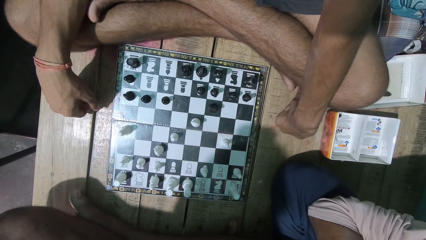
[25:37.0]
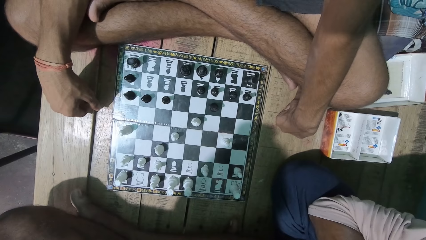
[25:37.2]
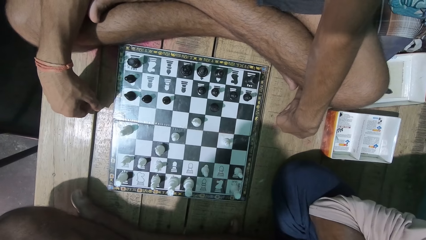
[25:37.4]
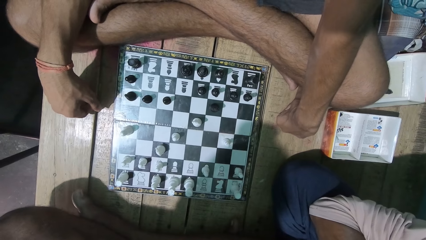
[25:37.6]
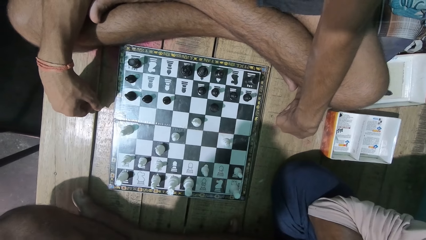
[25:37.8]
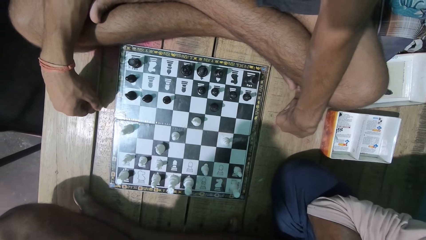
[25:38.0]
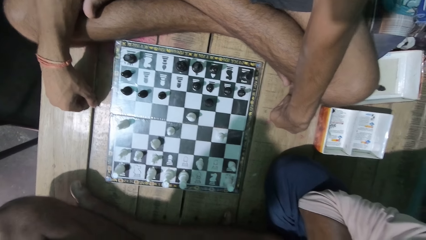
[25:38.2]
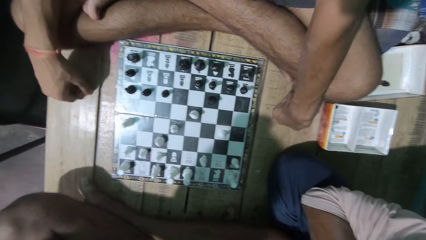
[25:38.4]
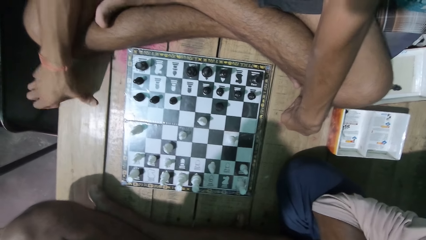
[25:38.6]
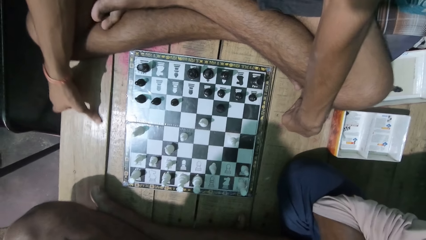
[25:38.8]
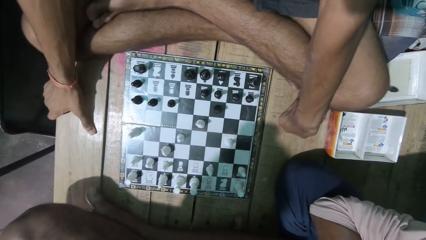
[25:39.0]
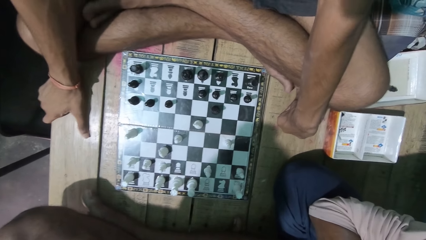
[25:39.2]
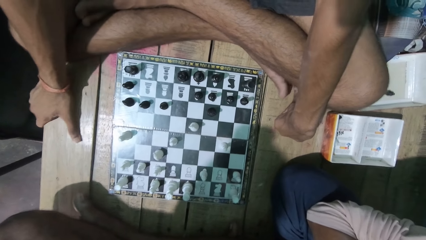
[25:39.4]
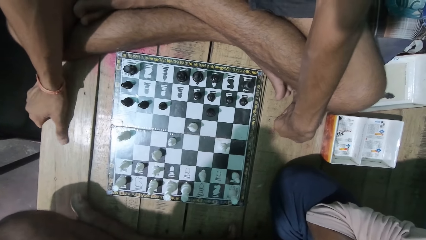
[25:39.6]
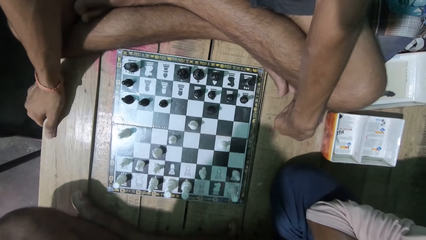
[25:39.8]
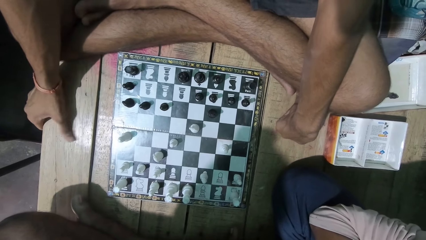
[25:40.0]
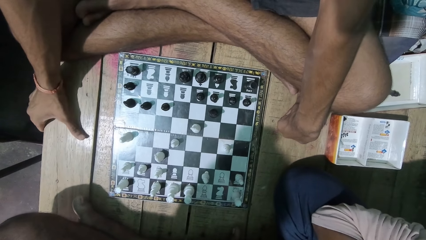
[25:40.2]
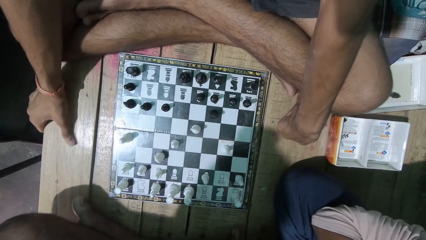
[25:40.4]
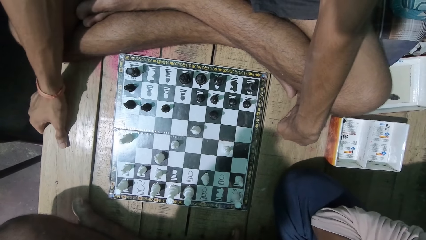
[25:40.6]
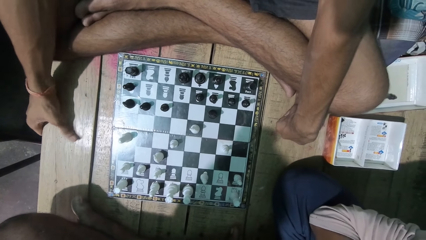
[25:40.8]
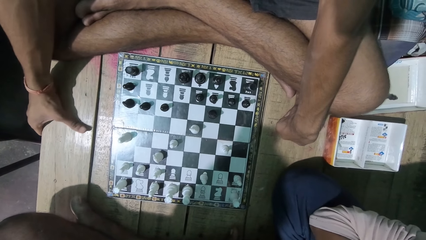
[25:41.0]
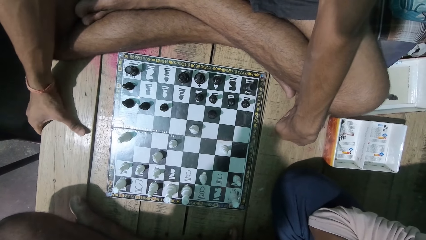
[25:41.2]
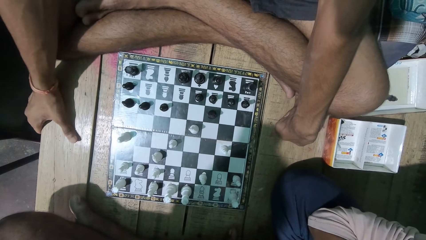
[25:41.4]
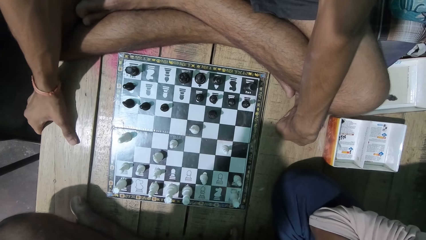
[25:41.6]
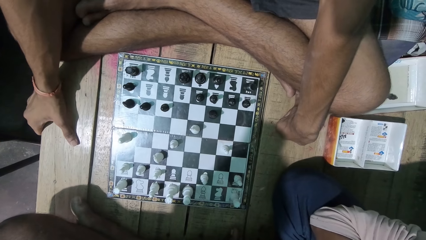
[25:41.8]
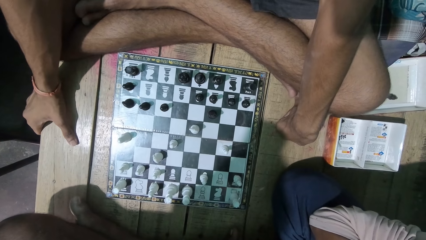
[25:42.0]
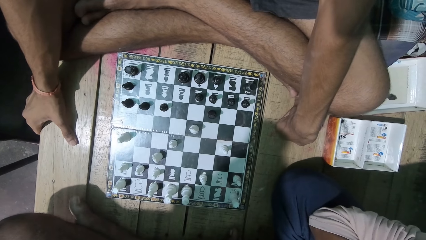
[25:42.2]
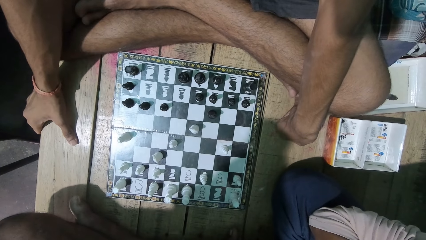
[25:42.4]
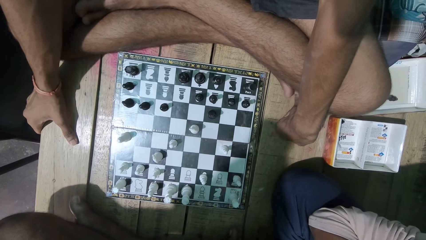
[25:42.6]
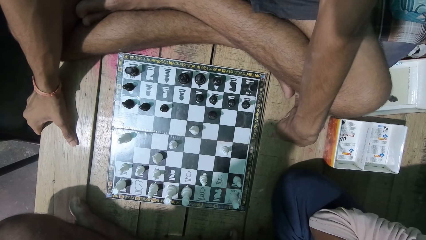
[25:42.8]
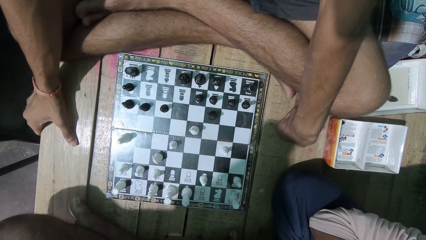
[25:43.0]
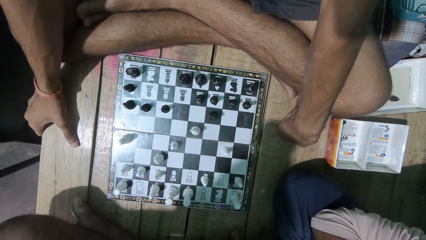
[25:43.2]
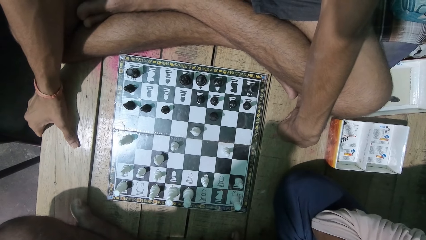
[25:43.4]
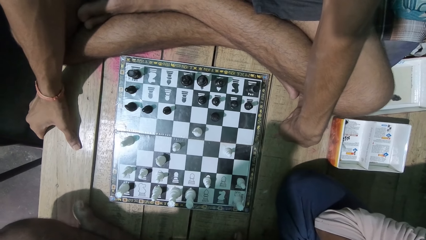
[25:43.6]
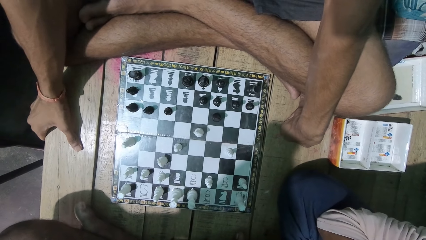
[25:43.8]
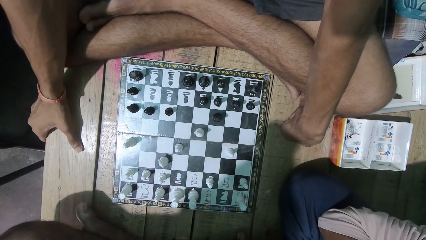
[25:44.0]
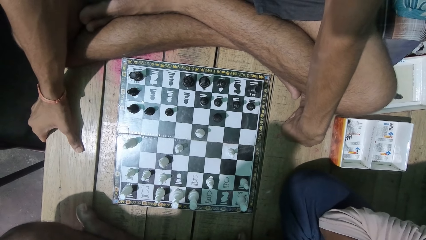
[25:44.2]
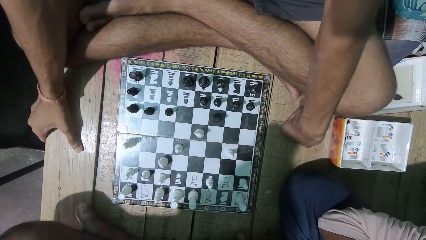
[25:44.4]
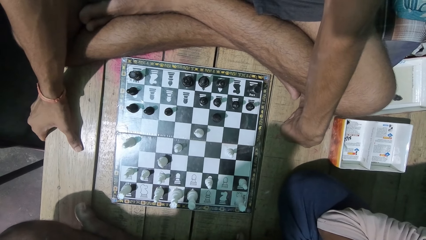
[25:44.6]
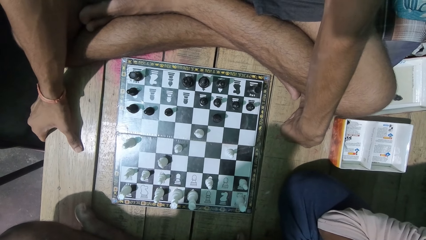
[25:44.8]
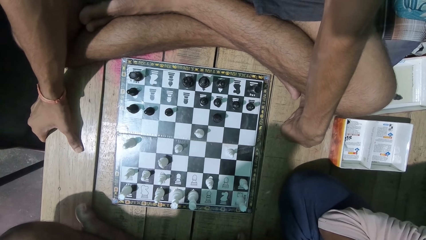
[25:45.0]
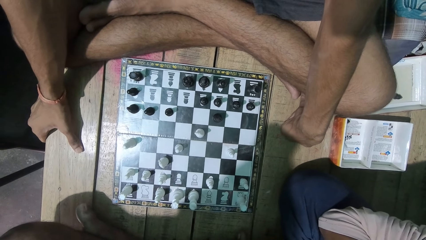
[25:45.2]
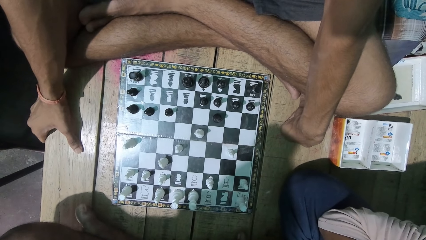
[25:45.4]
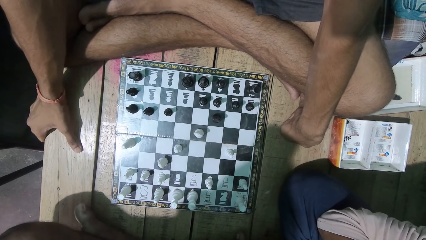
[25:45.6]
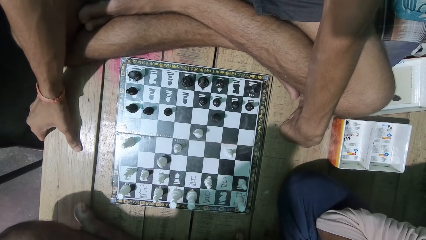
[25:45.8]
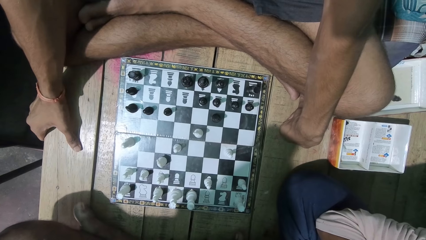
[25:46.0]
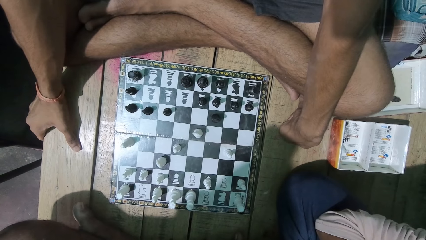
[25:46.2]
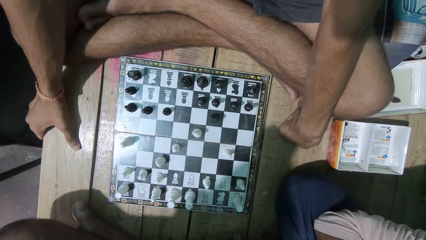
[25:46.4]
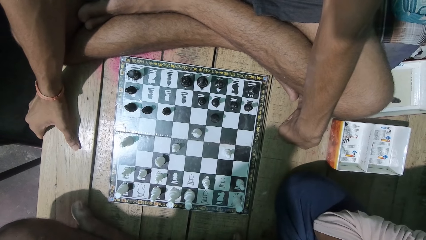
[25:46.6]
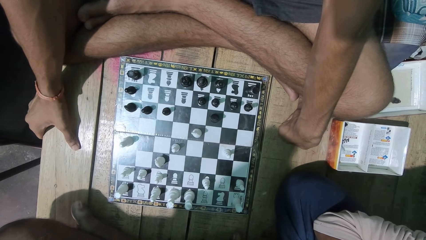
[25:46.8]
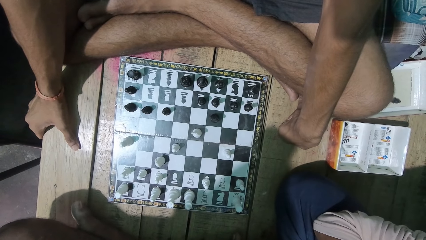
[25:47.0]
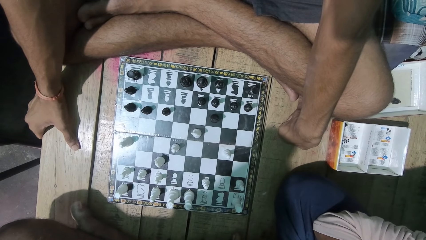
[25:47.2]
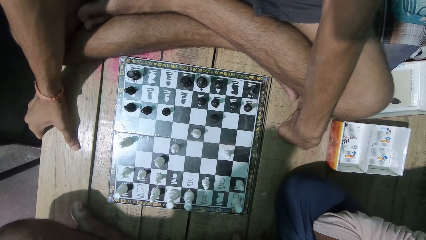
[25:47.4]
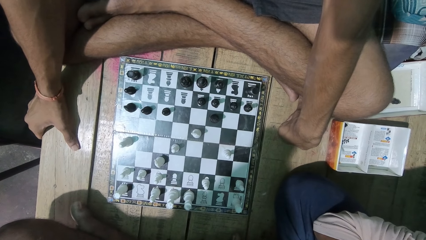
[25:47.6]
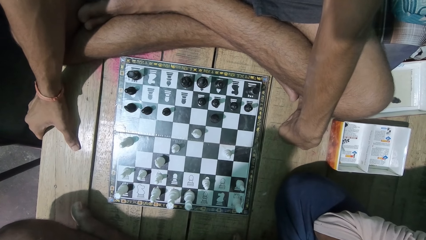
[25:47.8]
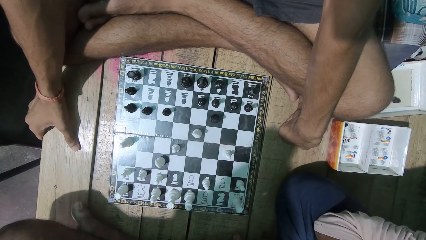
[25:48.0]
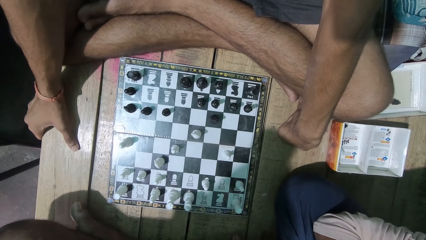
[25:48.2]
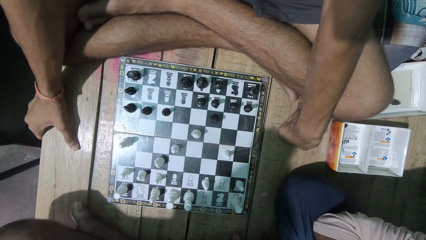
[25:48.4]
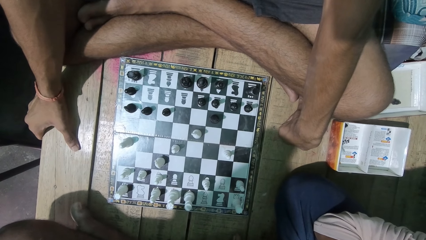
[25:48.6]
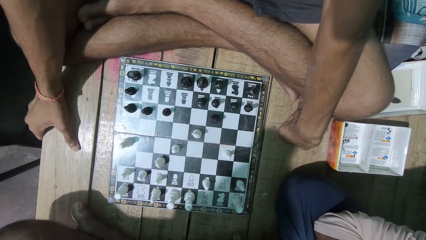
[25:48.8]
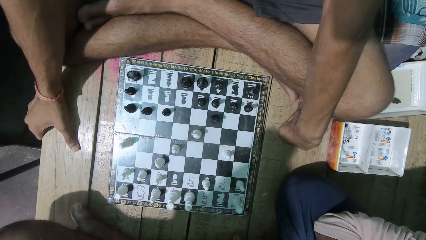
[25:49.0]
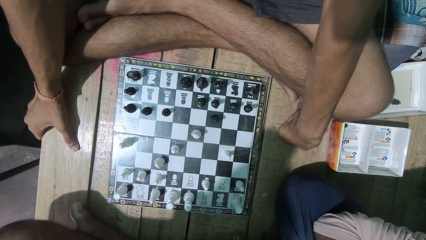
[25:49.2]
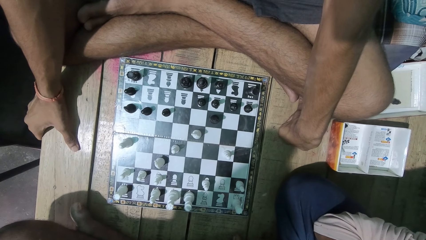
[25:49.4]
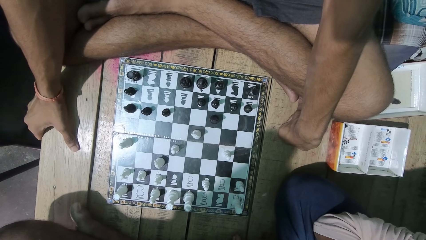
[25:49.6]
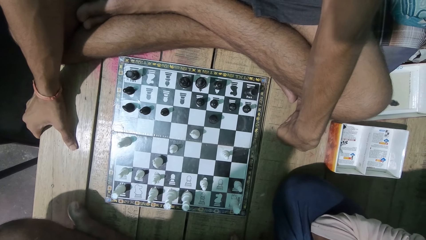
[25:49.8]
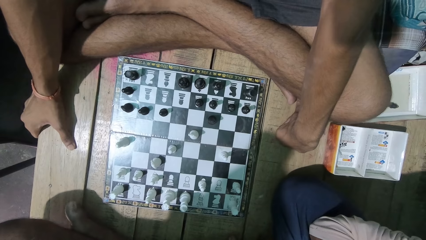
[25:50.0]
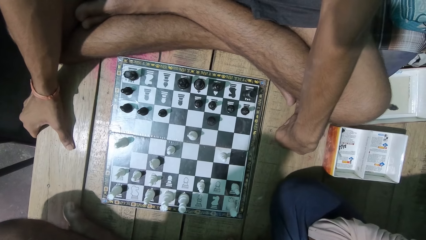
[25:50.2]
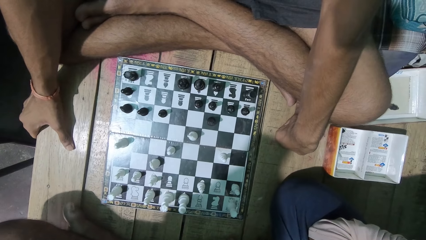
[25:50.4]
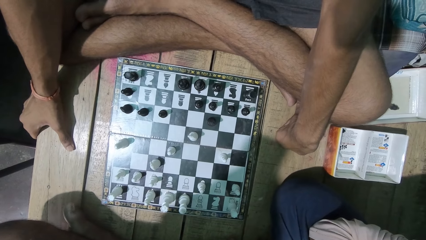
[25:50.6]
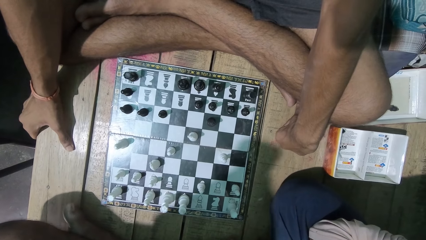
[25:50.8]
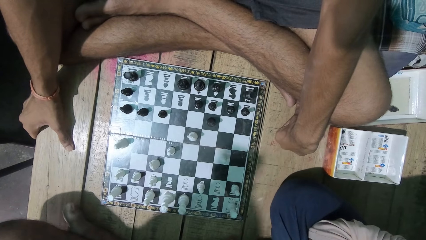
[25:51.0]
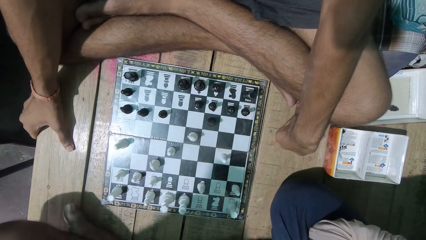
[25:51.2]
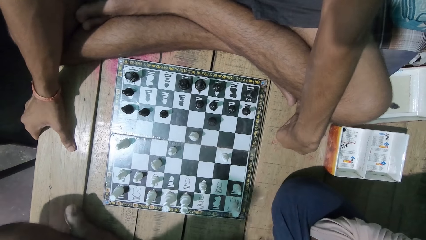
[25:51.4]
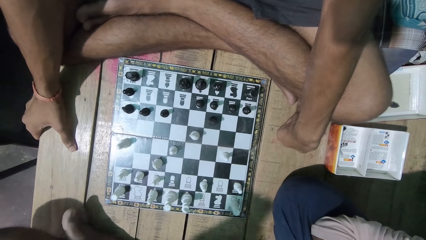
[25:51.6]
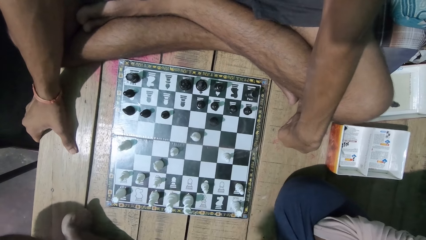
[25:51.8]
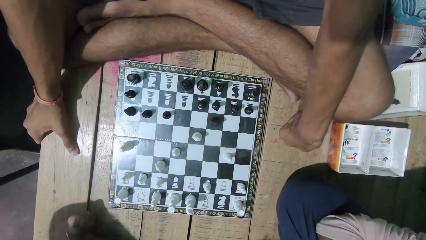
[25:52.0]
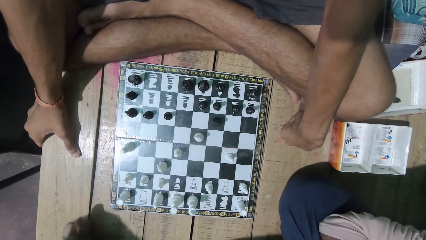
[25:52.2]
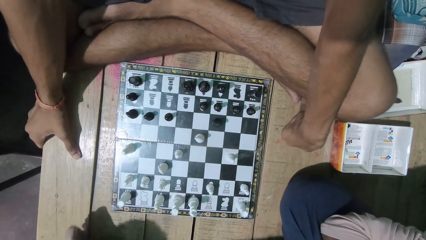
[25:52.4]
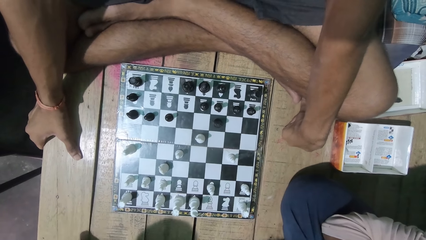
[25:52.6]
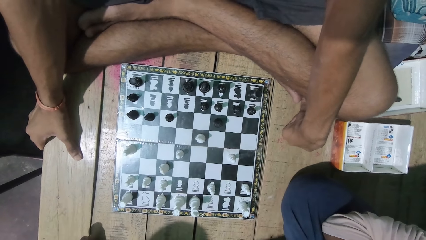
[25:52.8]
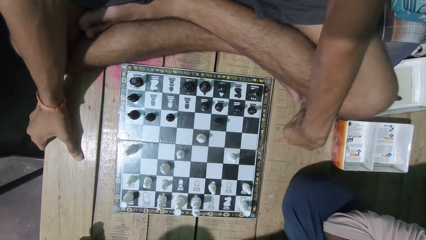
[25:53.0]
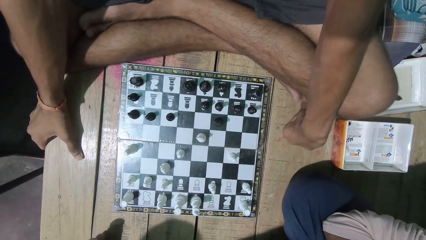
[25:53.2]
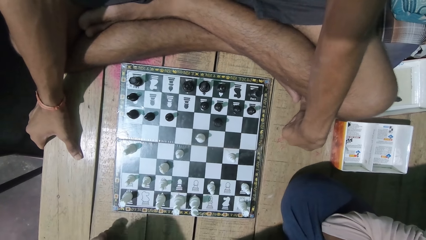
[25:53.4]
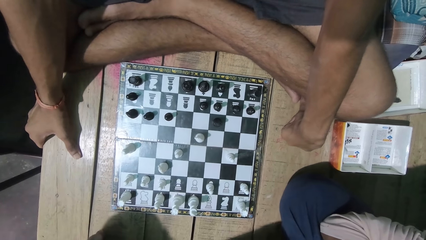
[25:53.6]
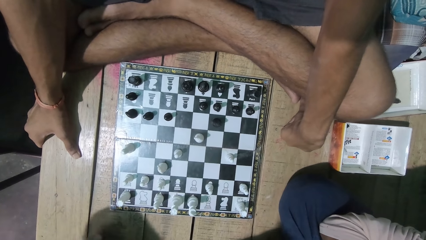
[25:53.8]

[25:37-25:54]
A man moves his hand.
